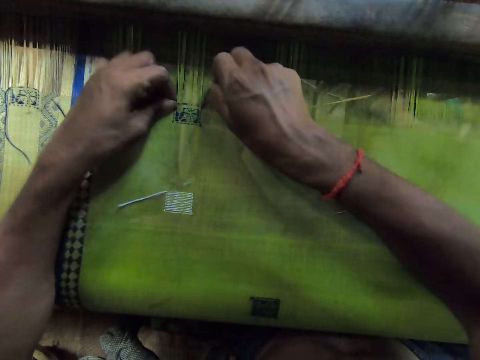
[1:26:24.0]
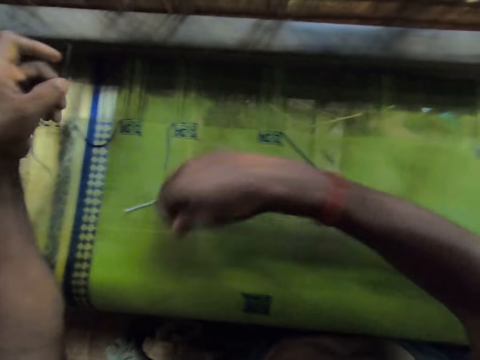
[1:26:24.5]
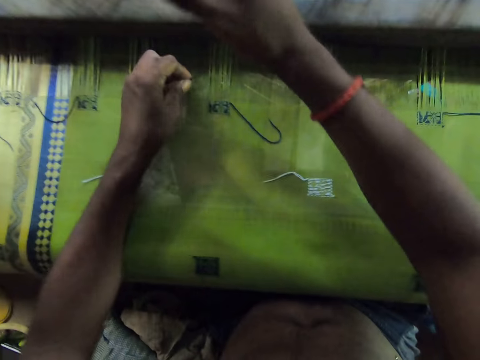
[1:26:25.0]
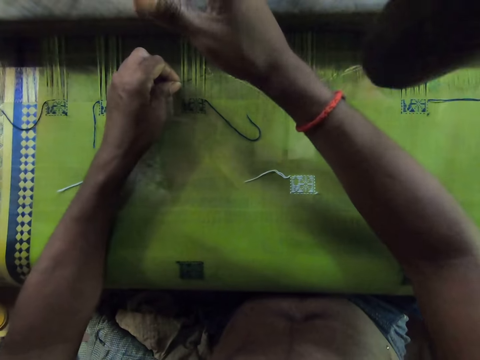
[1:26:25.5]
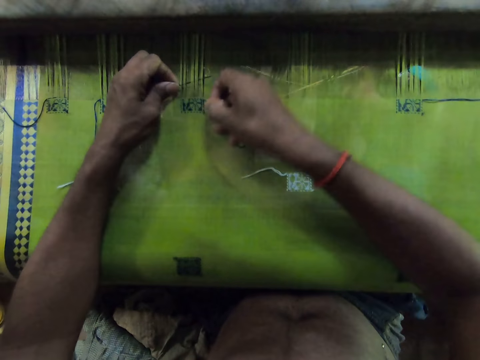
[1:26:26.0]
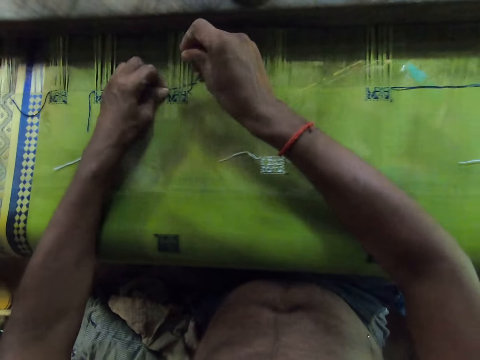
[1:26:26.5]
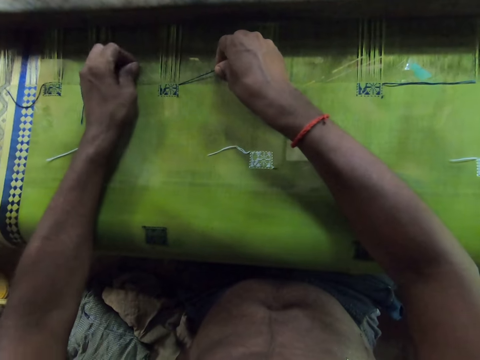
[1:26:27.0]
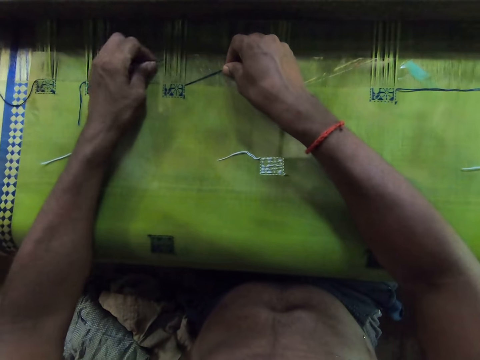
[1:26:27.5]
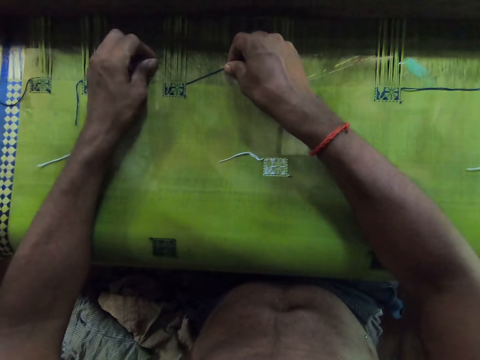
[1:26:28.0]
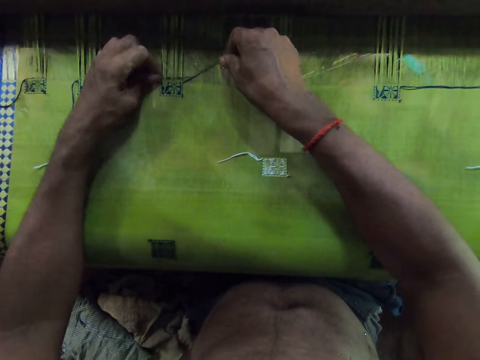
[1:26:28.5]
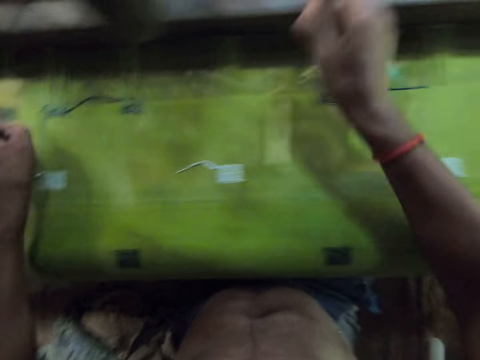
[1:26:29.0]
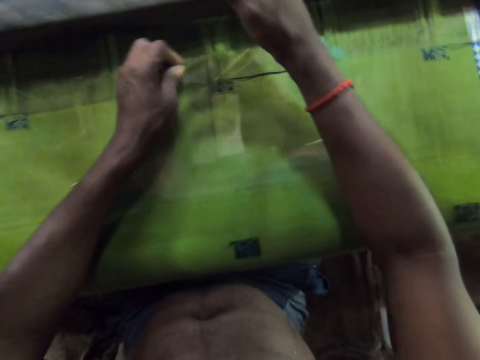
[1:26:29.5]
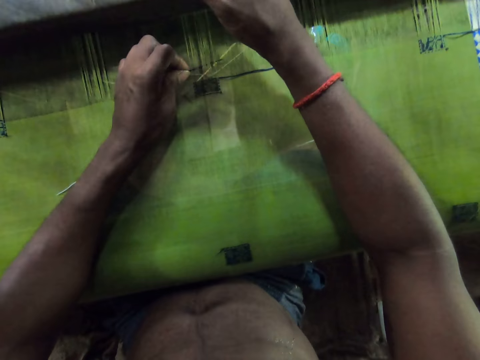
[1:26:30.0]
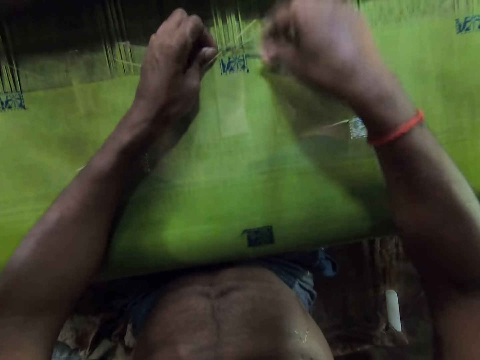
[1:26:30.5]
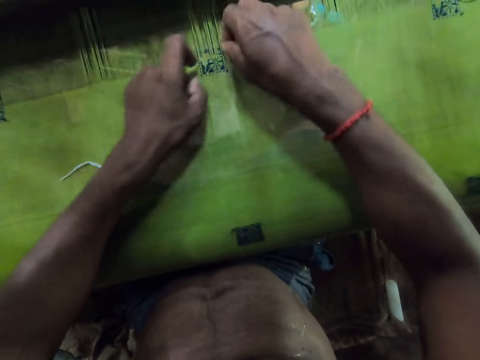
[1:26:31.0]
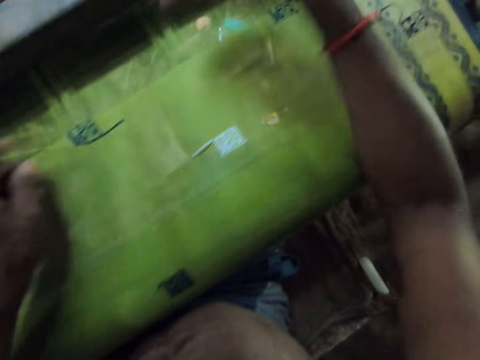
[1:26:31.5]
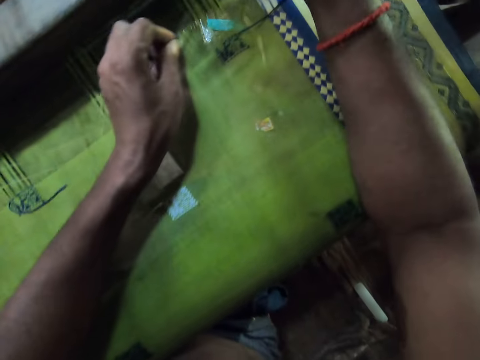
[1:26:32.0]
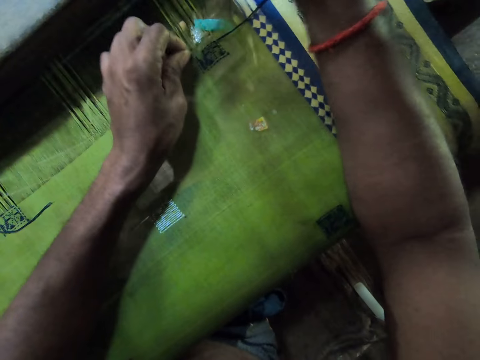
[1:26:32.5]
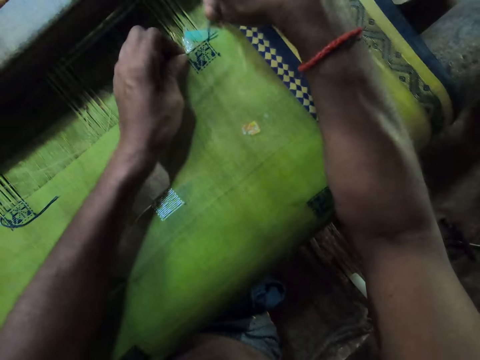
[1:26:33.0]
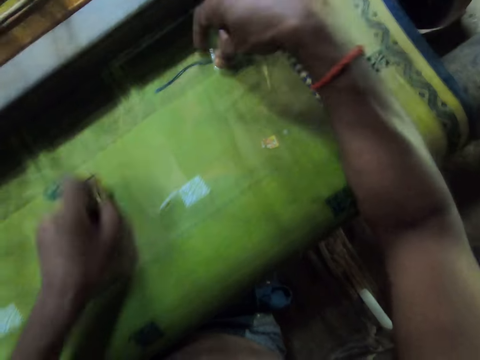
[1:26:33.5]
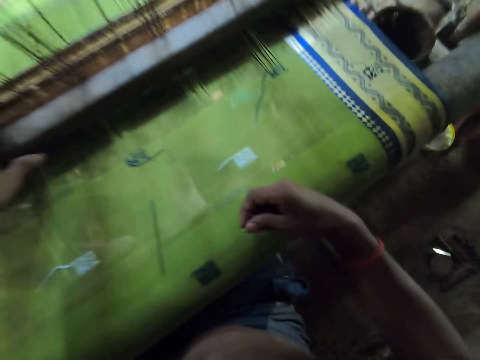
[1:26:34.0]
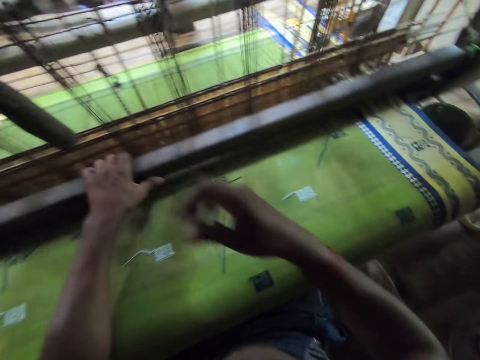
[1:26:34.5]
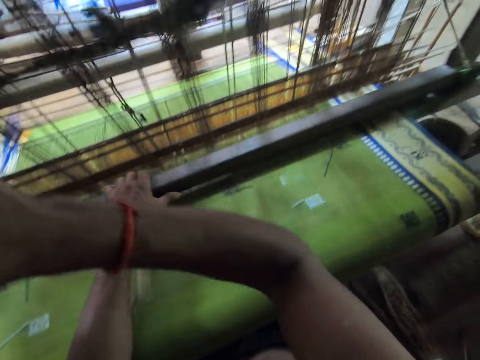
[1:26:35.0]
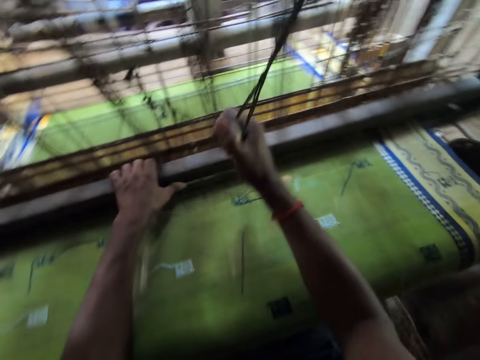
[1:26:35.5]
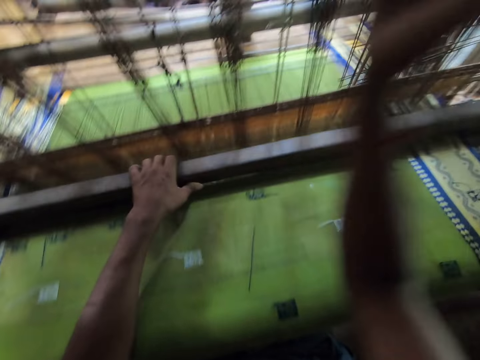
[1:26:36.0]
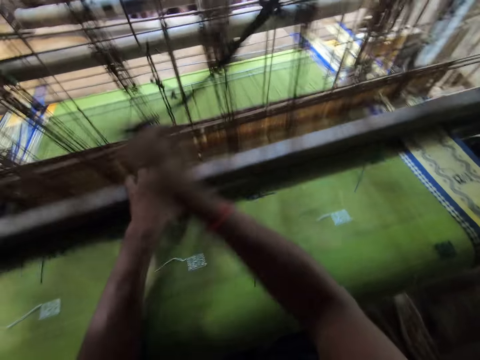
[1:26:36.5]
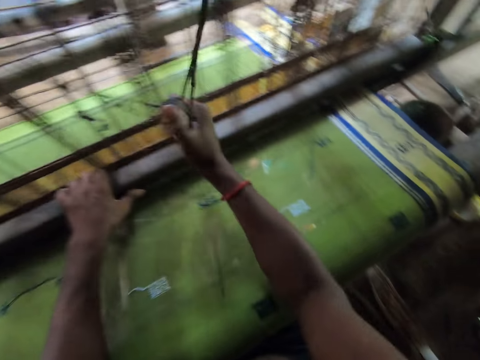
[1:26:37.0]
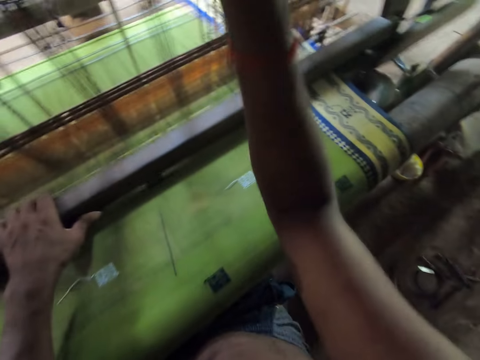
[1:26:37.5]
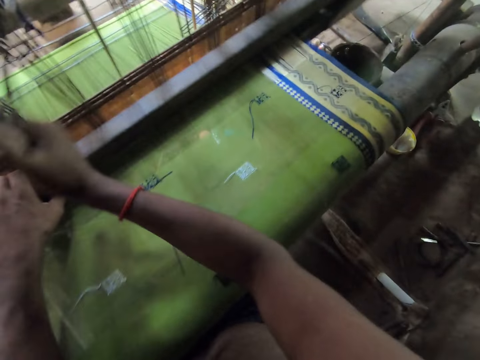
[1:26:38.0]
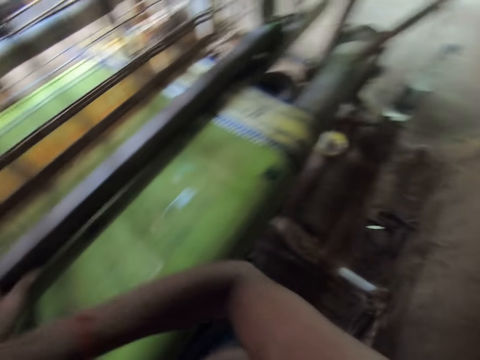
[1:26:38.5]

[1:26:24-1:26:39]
The camera wearer sews with the machine used in weaving the fabric.

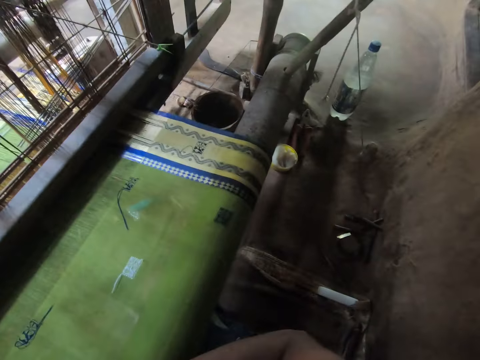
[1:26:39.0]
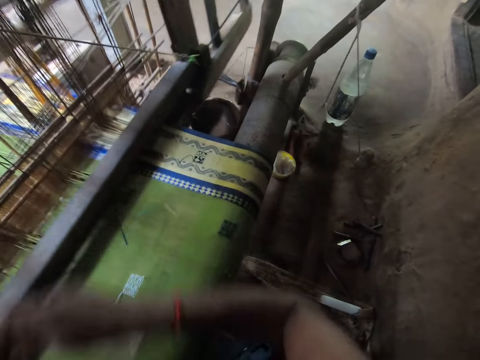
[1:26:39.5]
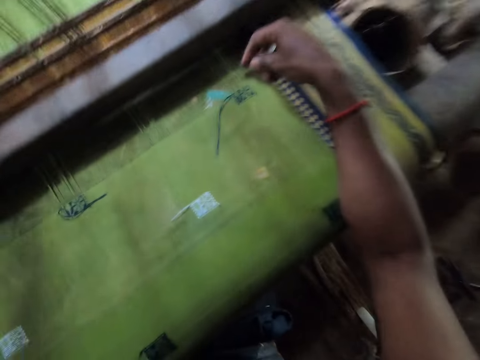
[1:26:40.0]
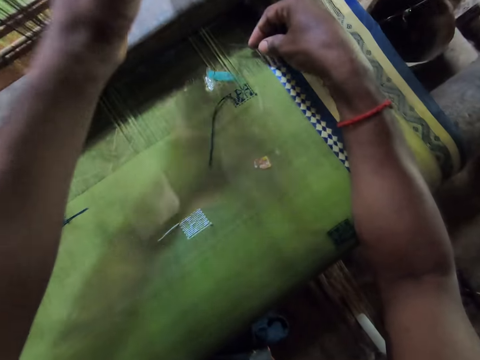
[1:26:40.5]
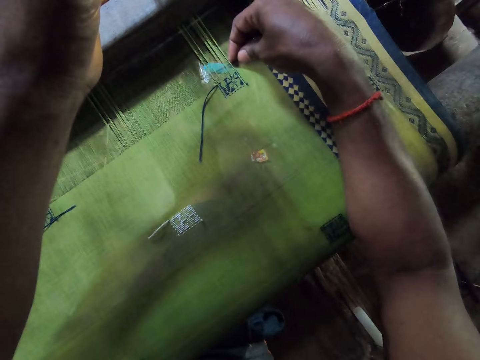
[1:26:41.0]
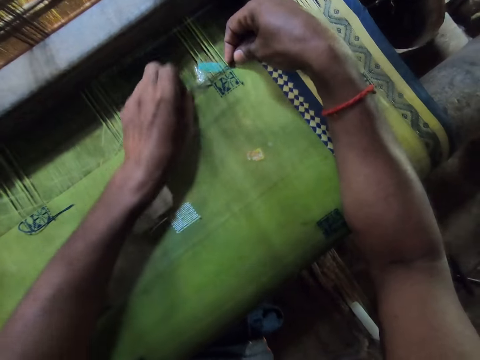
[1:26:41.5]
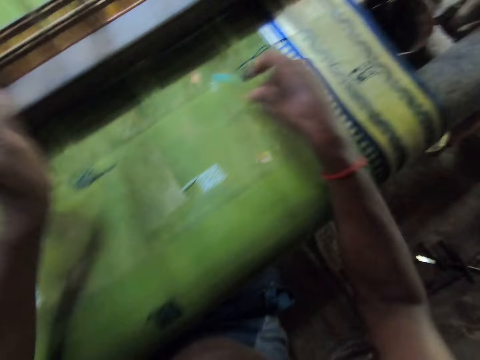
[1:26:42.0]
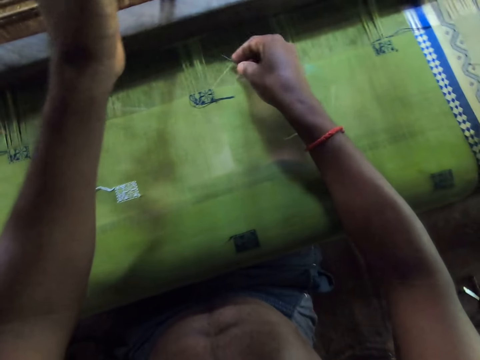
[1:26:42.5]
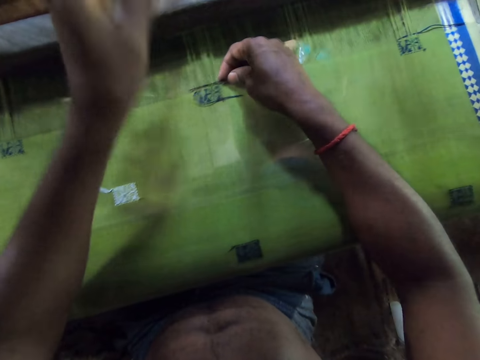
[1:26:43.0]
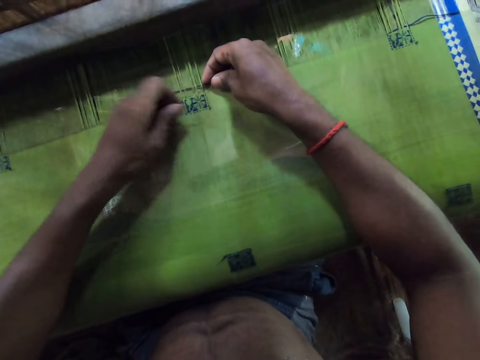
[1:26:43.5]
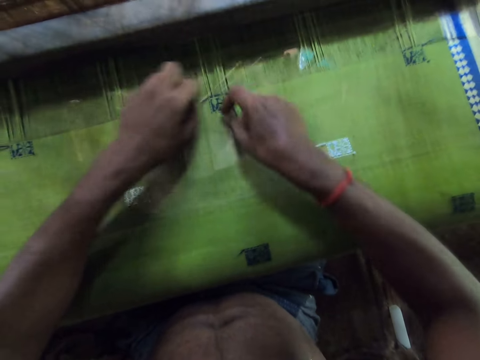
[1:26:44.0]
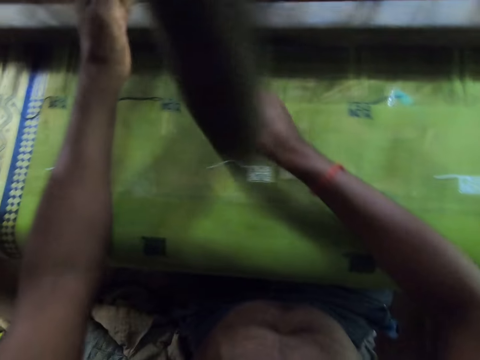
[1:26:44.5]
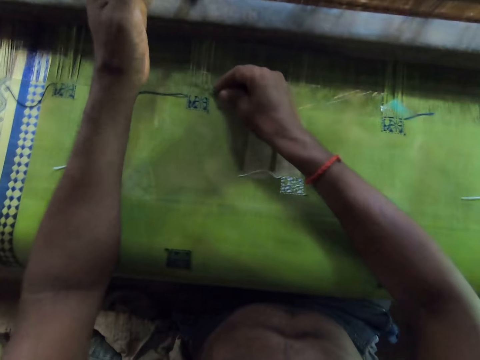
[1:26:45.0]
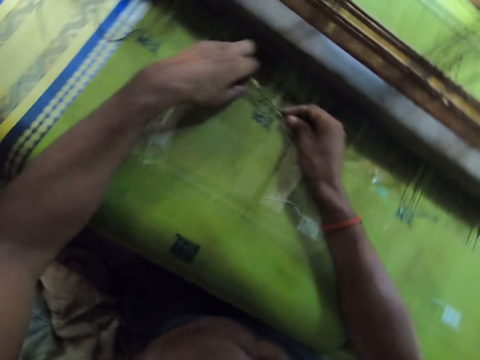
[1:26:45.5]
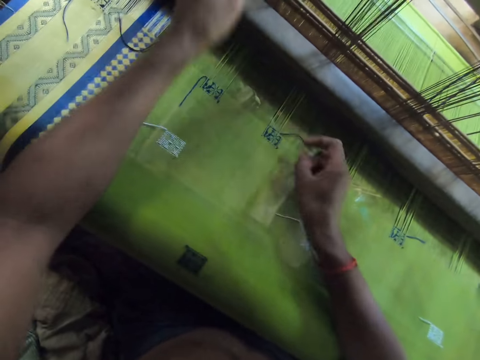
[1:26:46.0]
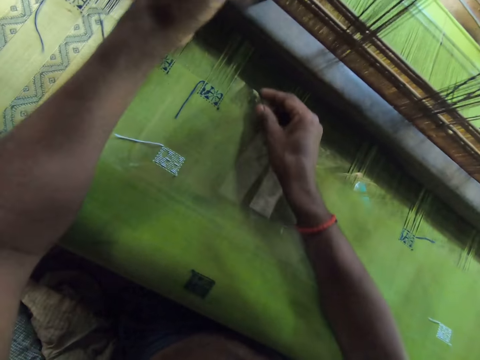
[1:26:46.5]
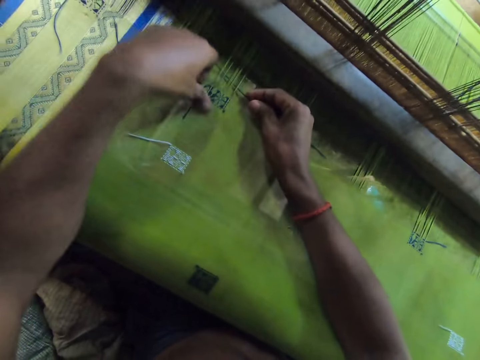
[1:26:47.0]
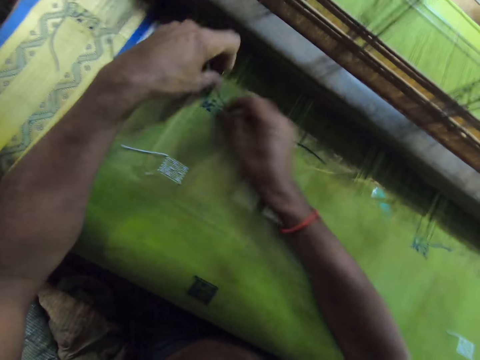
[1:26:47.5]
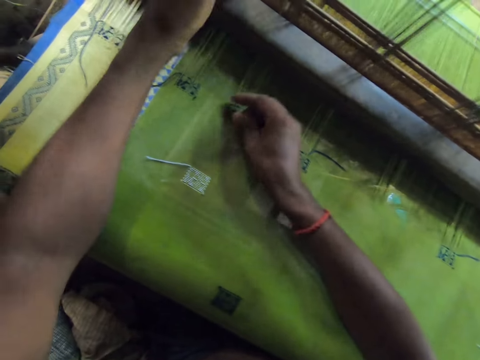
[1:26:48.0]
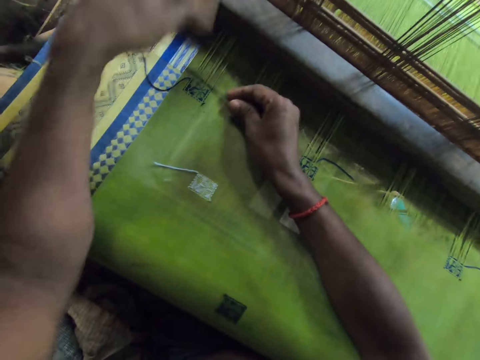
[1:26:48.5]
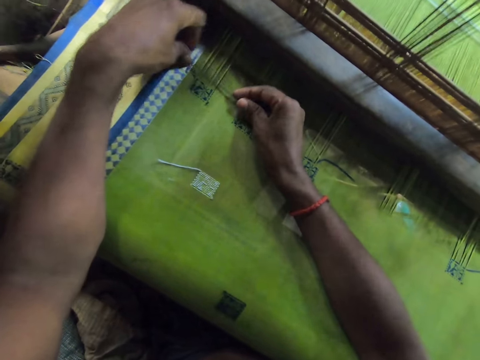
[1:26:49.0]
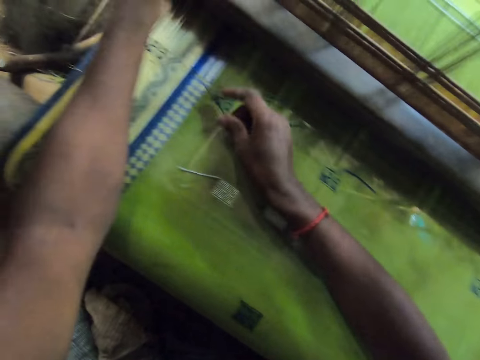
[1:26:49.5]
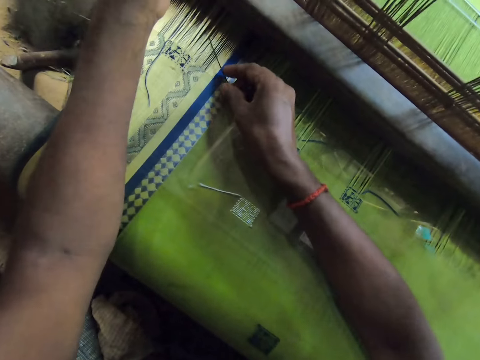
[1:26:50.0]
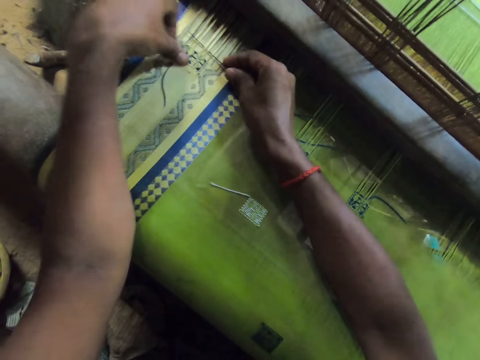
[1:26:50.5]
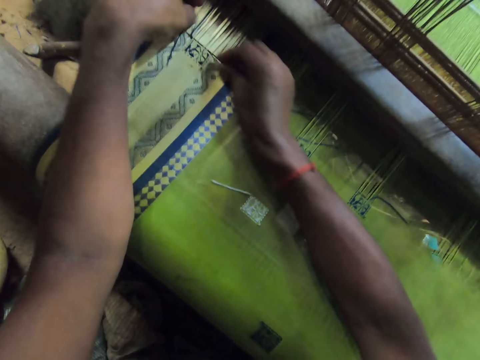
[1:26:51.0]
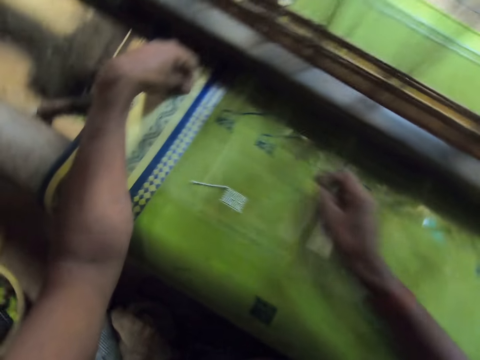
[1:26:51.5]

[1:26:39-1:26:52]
The camera wearer sews the fabric with the needle and a thread.
